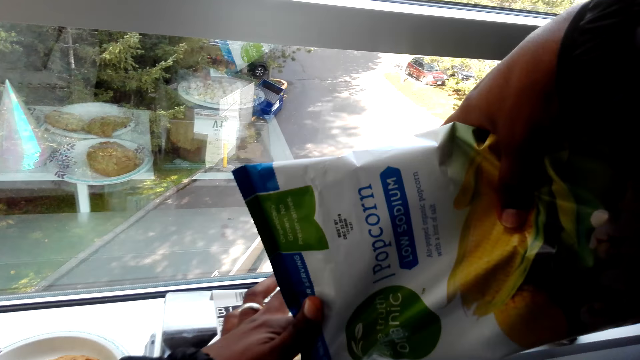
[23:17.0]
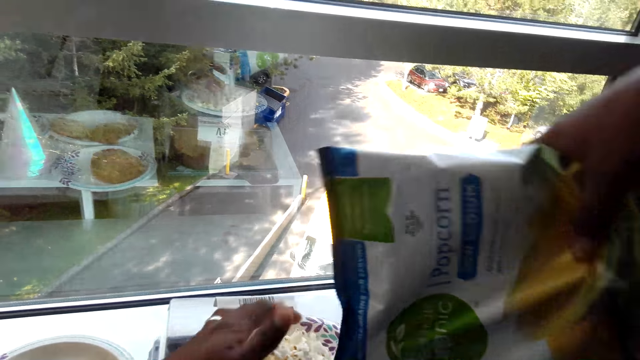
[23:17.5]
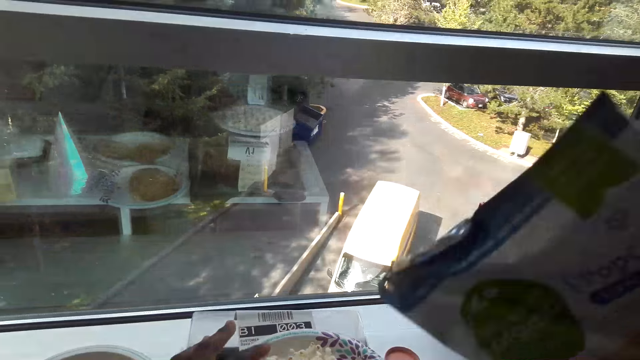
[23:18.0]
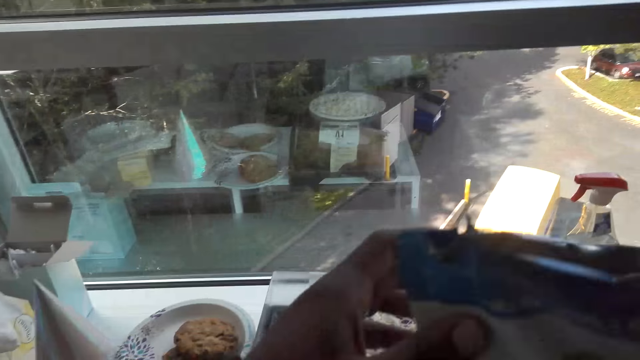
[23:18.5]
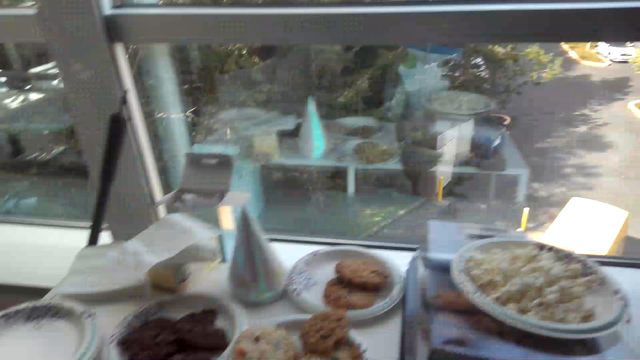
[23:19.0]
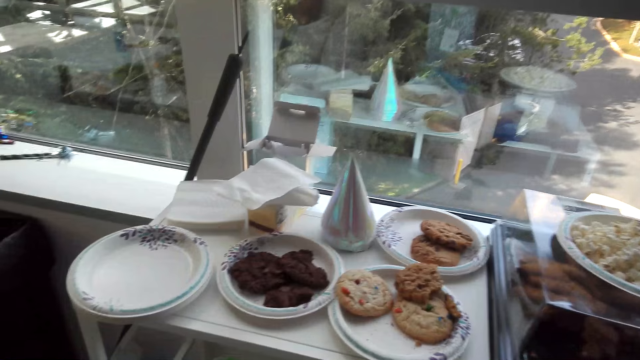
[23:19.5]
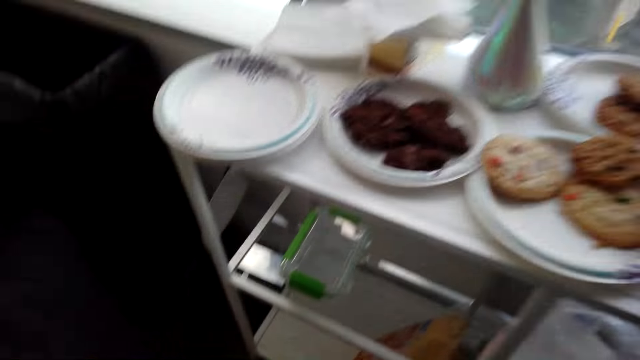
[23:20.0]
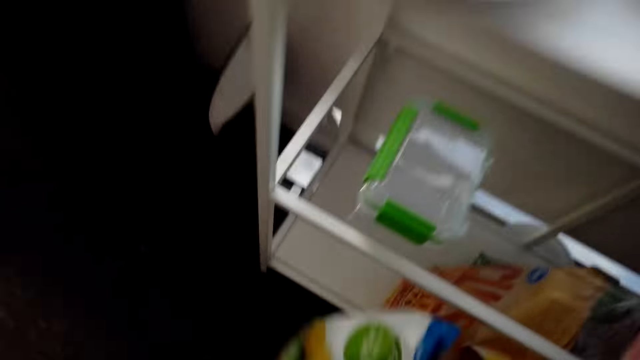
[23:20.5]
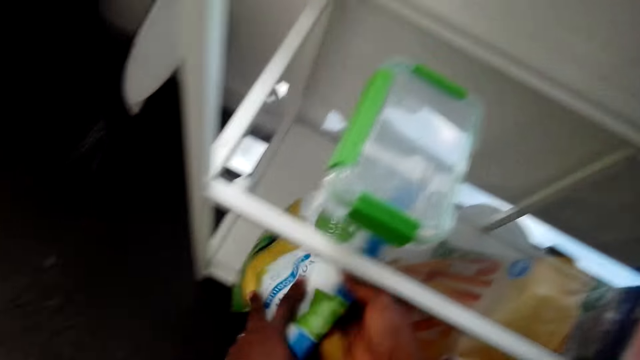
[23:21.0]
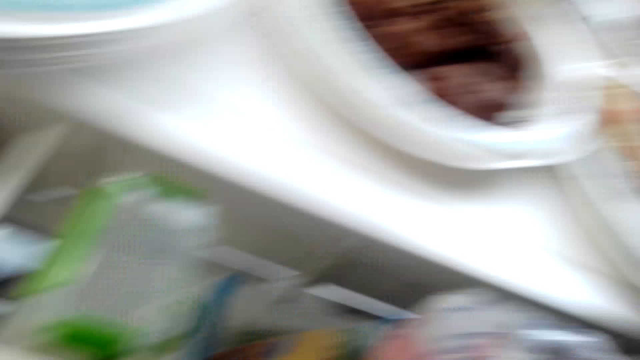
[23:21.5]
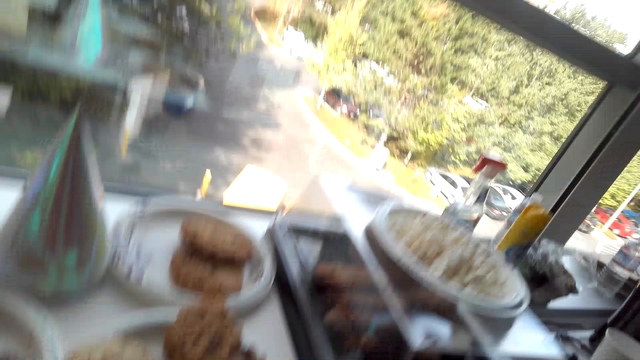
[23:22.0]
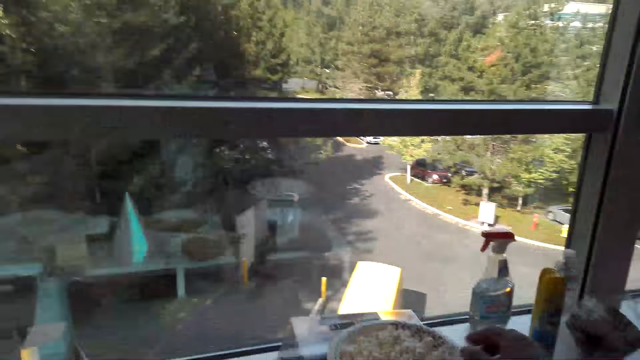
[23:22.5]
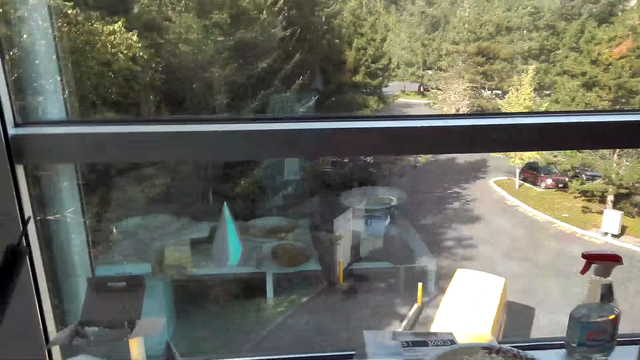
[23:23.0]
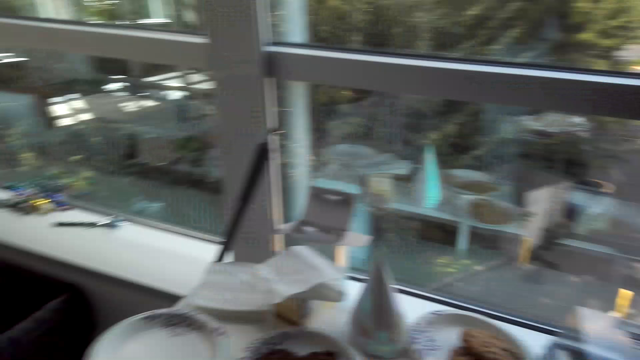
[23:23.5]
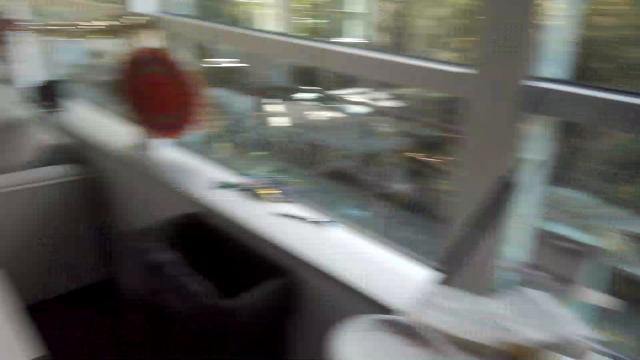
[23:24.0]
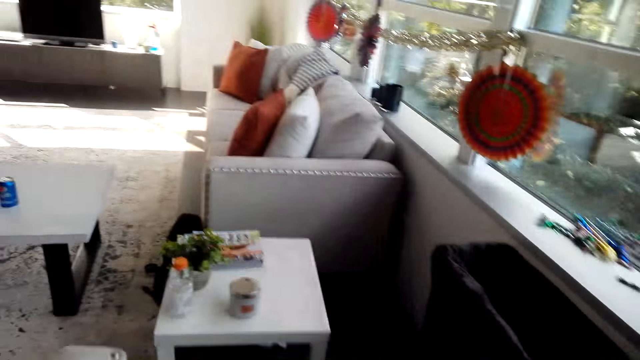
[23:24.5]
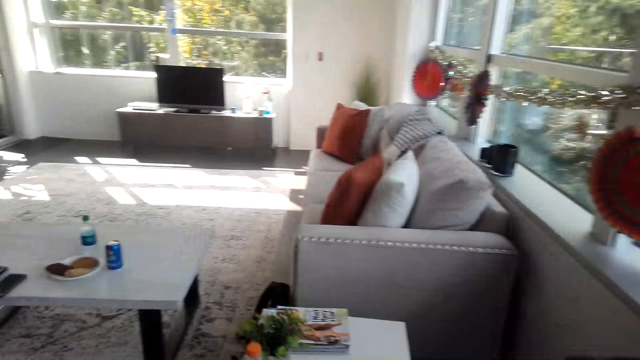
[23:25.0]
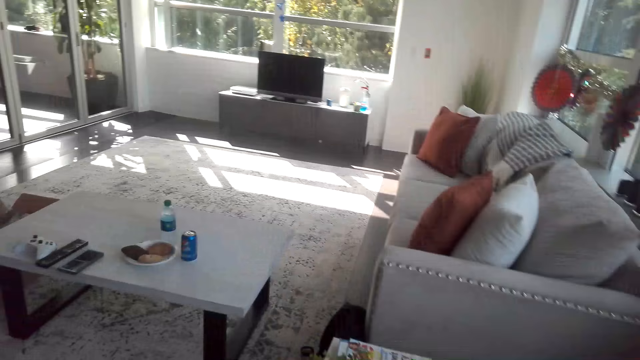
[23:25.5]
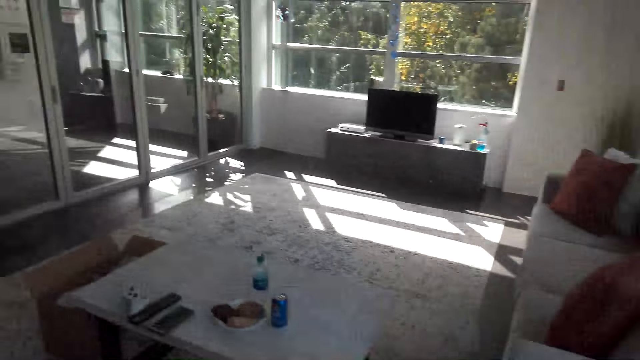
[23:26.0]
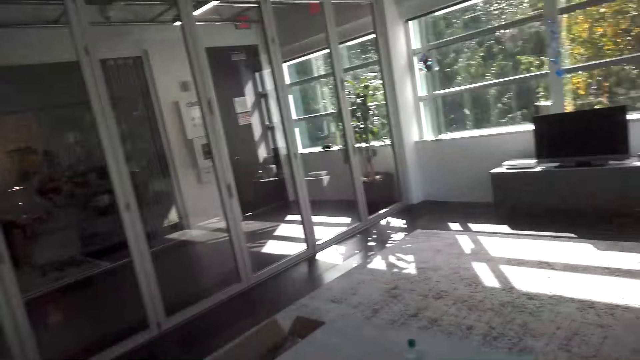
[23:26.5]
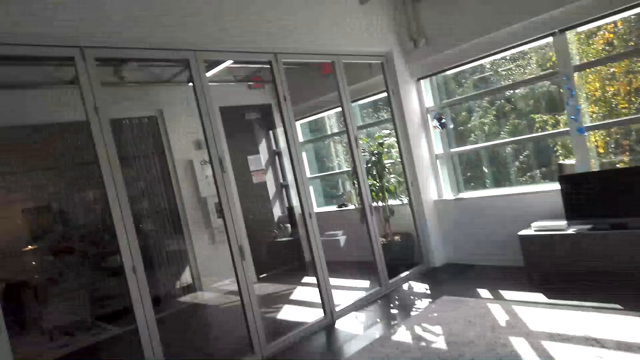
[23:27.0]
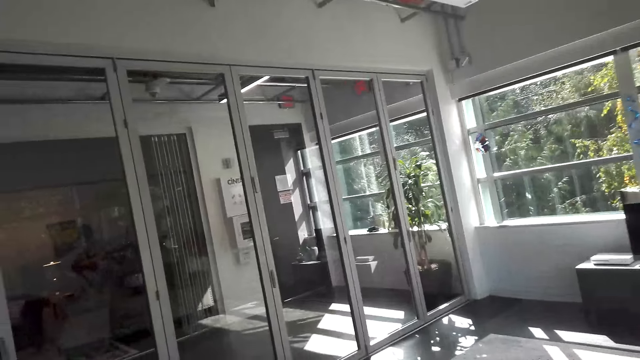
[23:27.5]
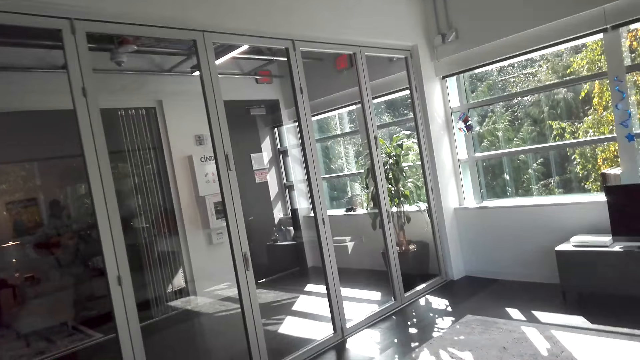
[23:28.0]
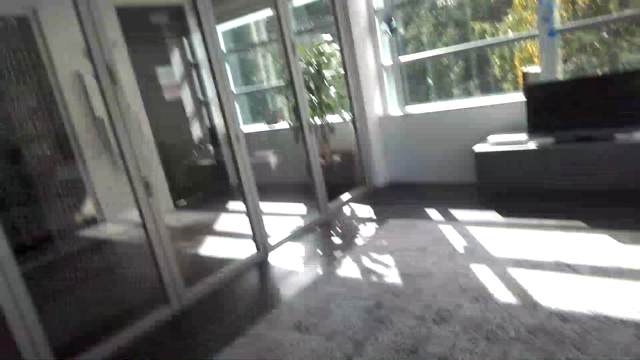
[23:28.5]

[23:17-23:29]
The camera wearer puts the popcorn in the shelf, picks up the popcorn plate, and walks around the room. They look around the building.

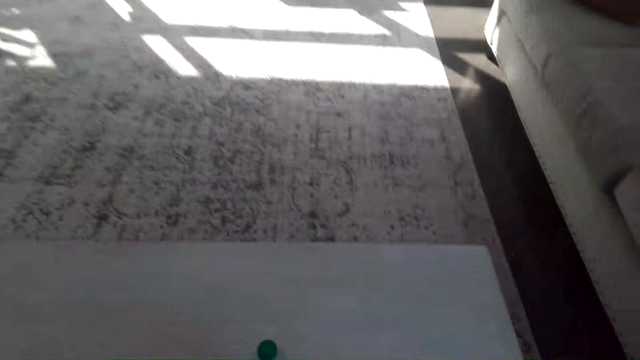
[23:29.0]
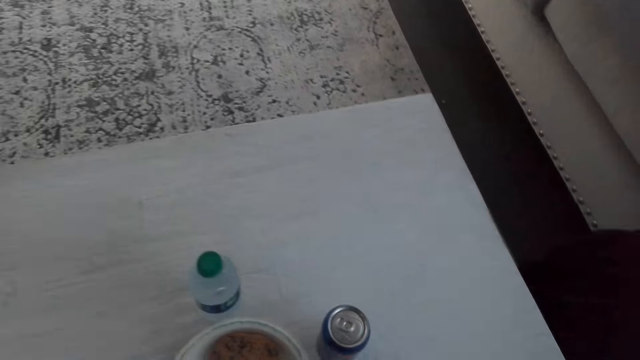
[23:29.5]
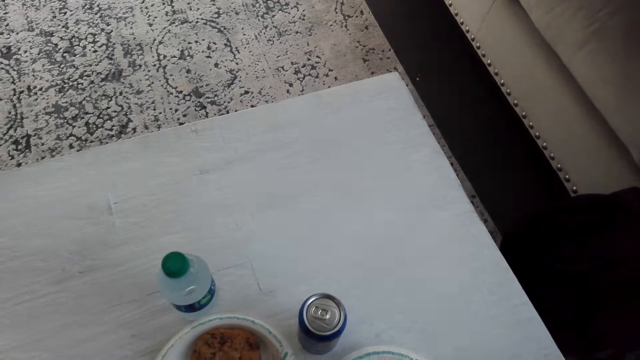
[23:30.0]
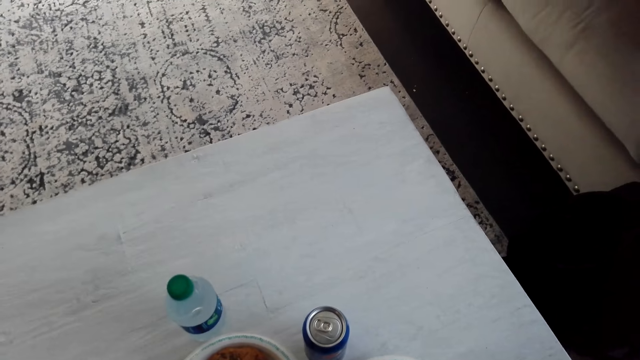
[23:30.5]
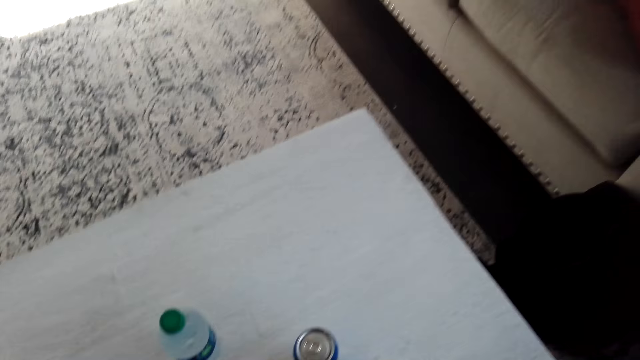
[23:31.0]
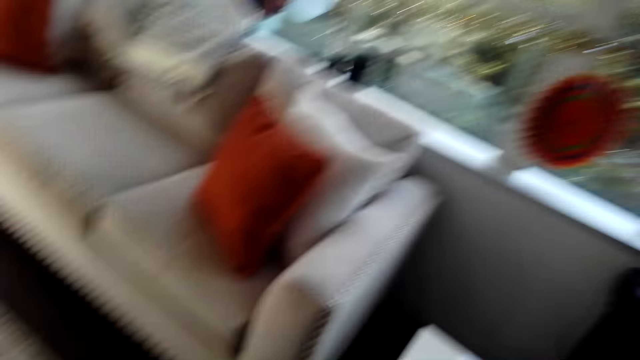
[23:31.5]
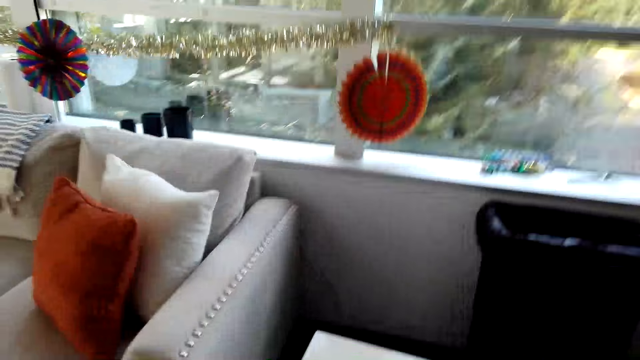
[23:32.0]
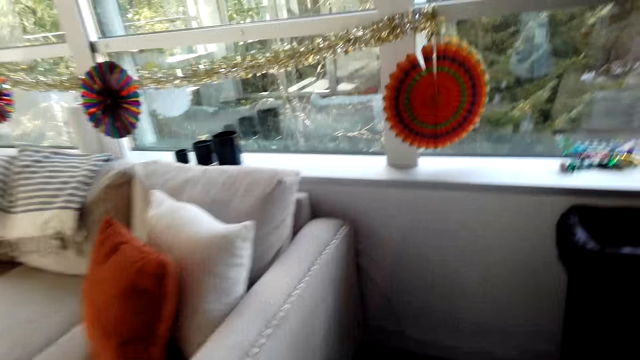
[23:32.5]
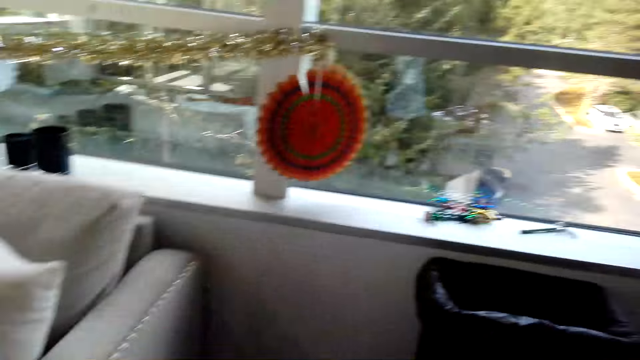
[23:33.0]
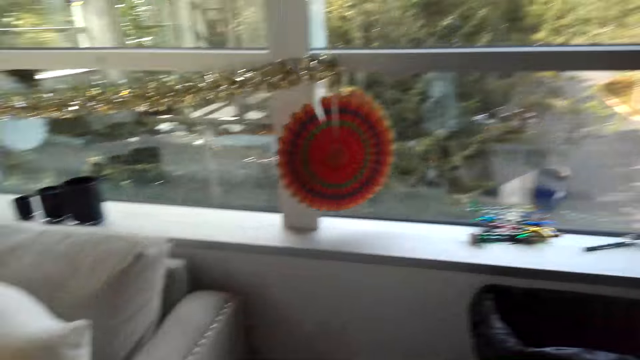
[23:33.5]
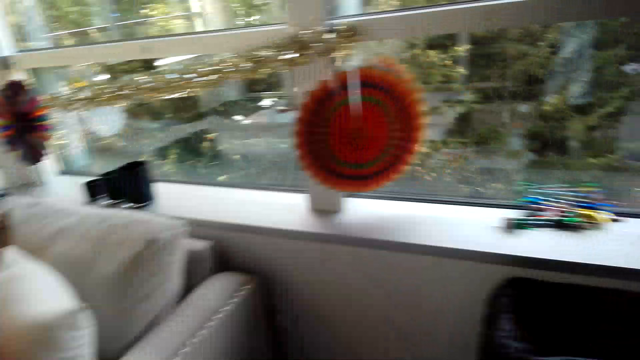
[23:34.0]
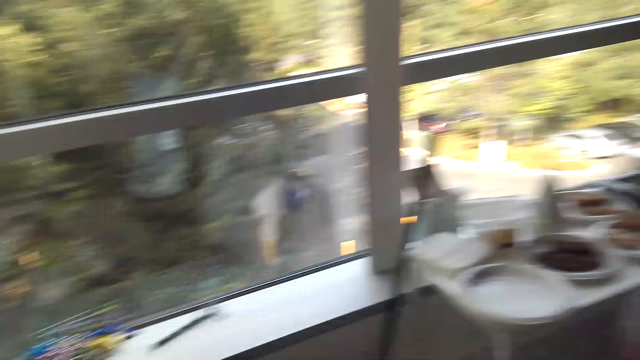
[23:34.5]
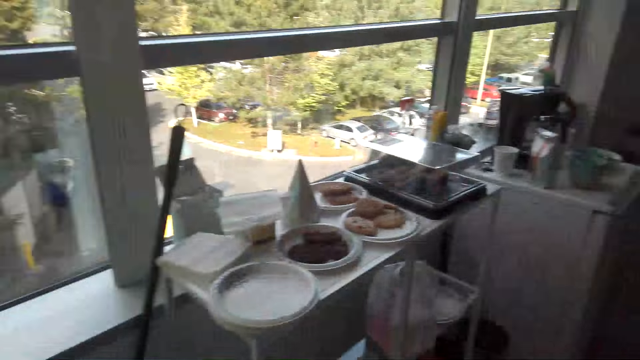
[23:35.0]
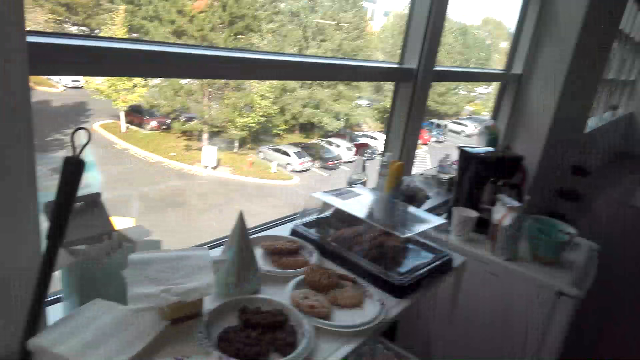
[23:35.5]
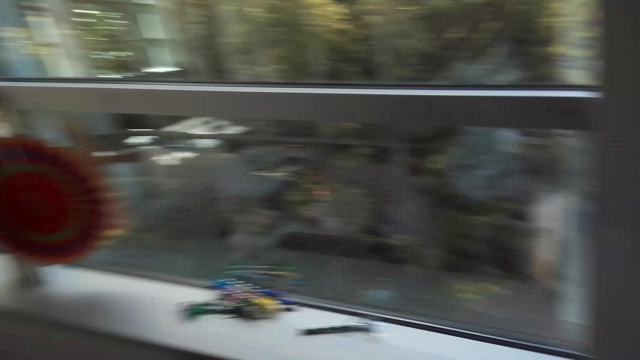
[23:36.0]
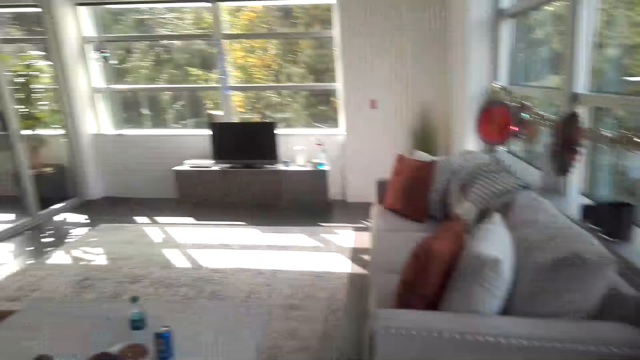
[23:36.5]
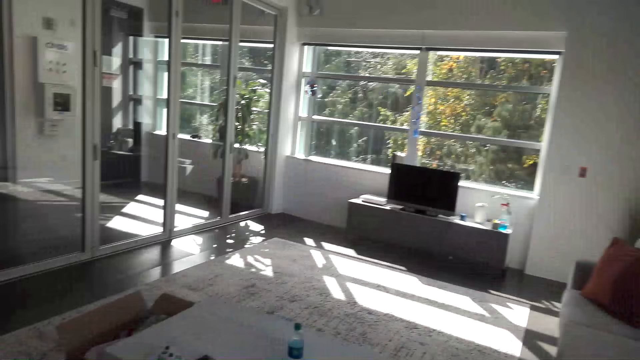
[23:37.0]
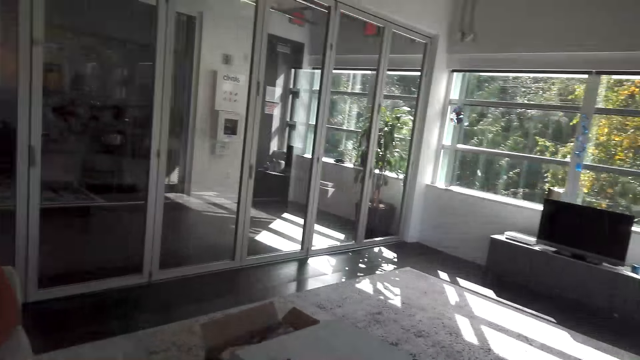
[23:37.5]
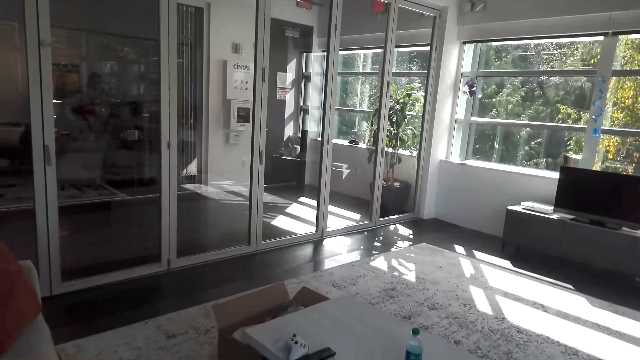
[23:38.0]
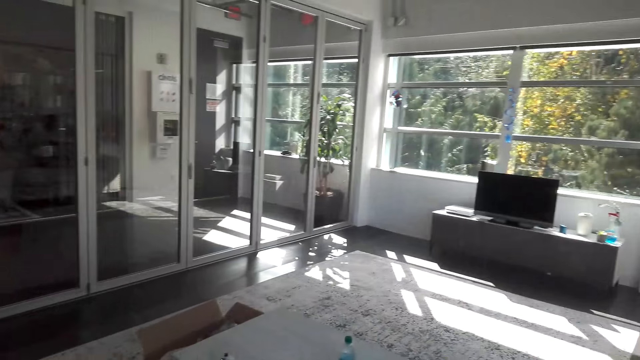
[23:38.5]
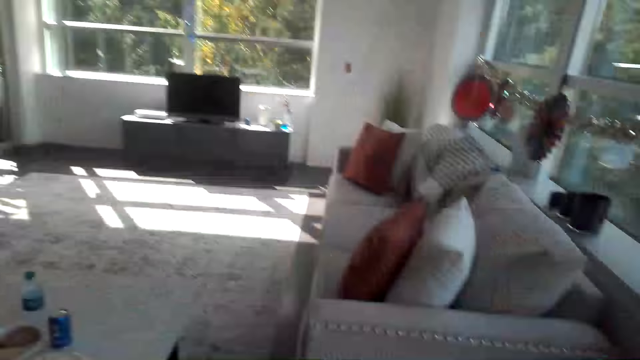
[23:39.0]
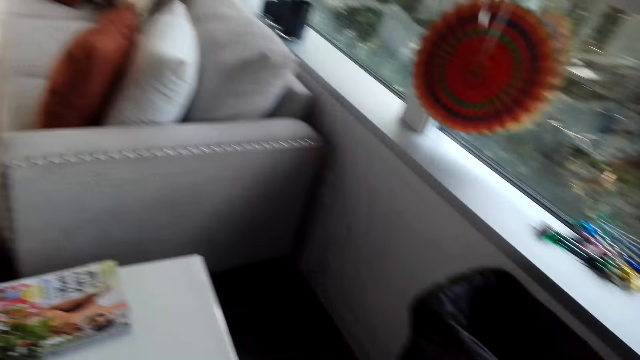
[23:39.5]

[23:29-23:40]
The camera wearer looks at the table. They look around the room.
